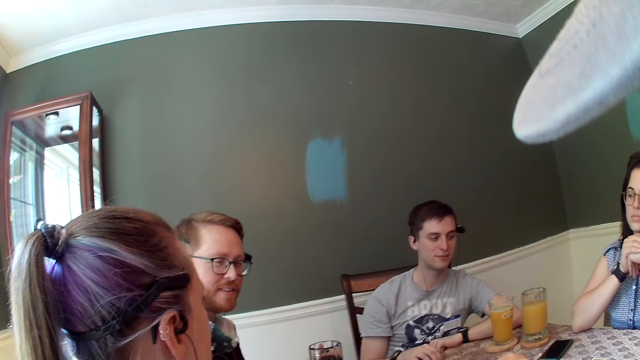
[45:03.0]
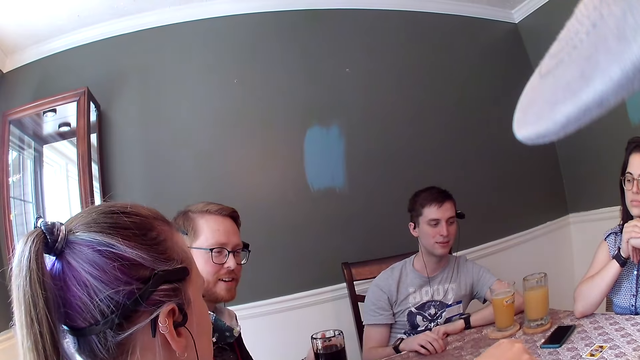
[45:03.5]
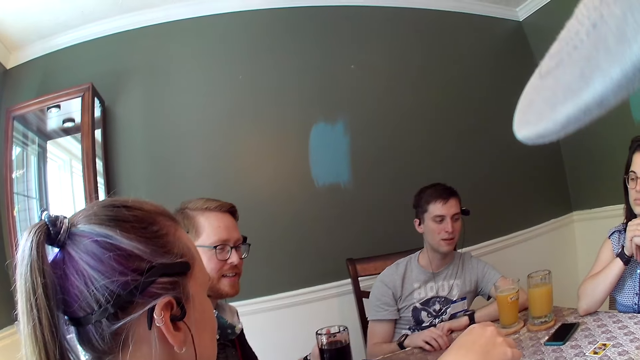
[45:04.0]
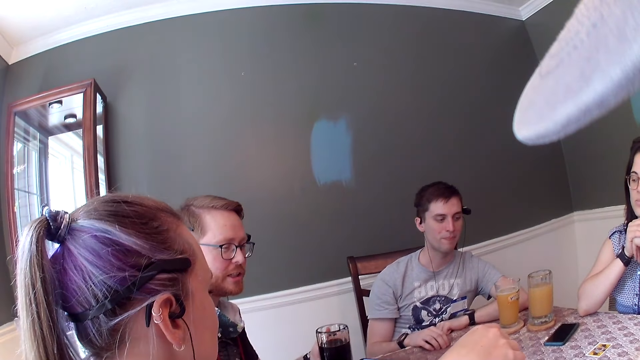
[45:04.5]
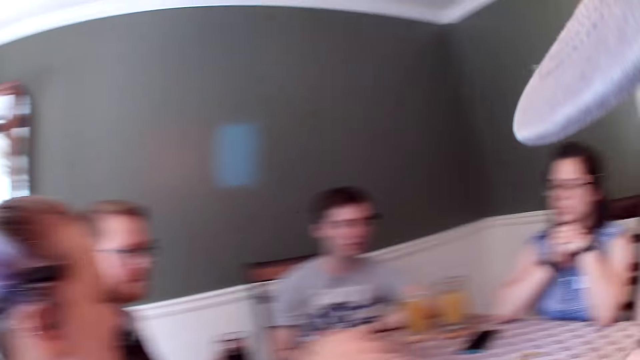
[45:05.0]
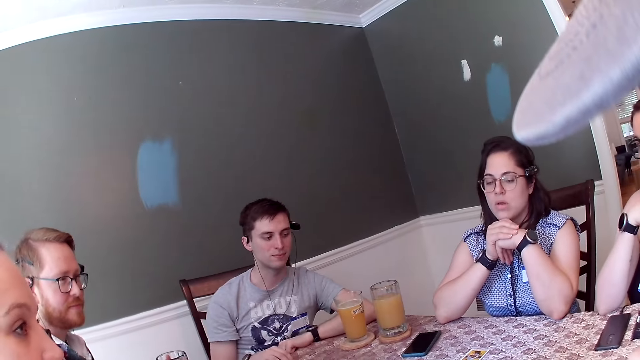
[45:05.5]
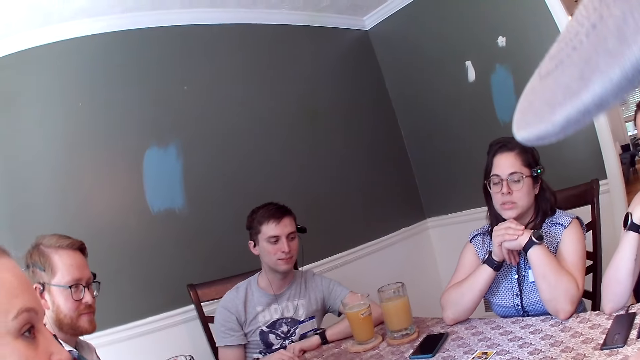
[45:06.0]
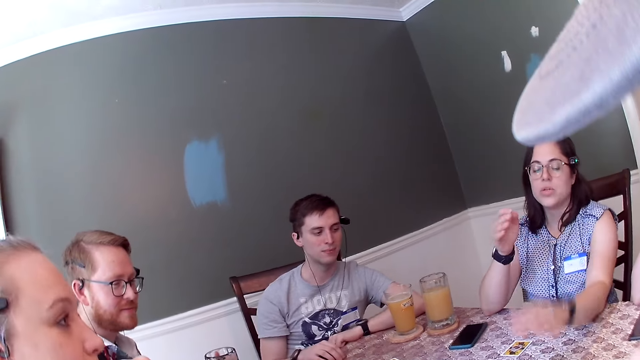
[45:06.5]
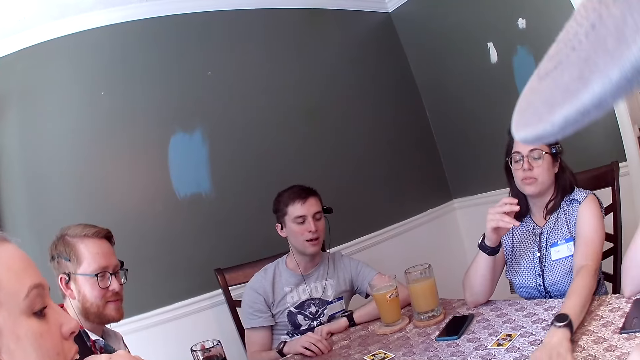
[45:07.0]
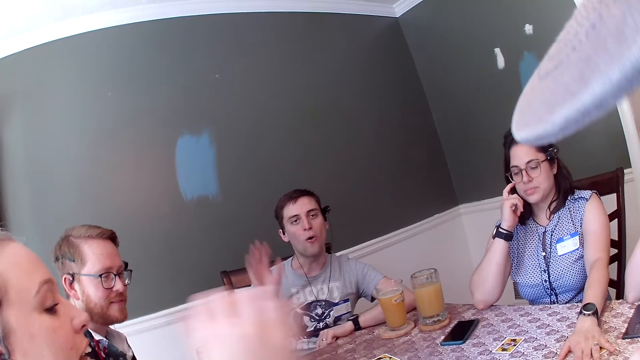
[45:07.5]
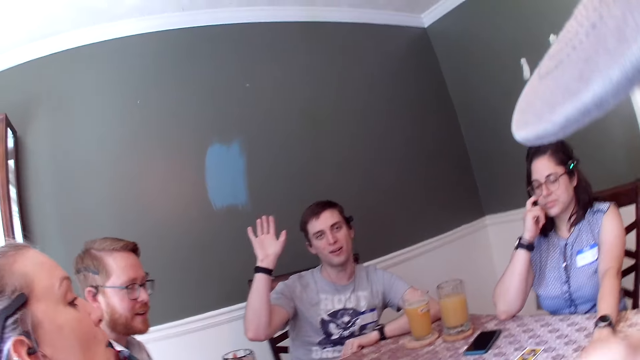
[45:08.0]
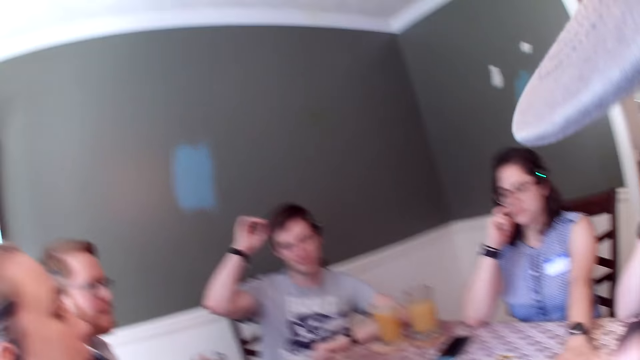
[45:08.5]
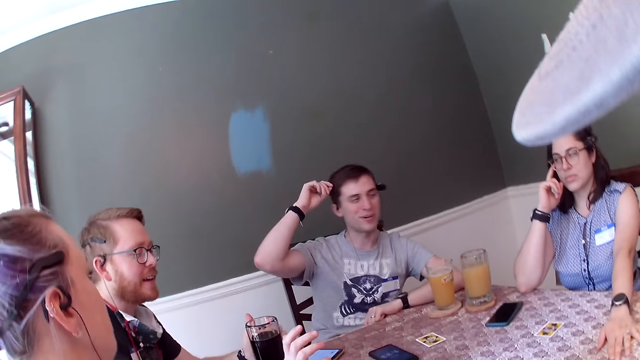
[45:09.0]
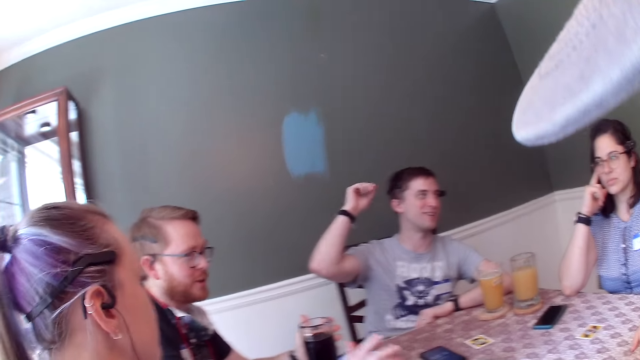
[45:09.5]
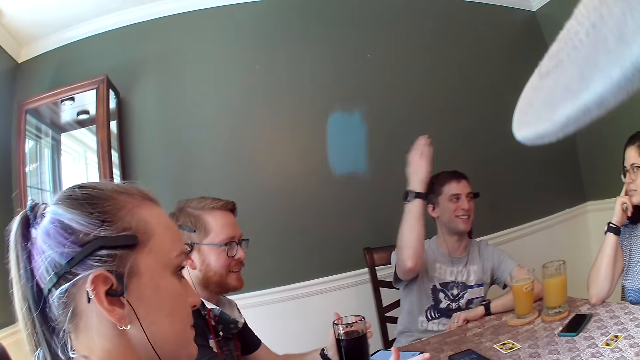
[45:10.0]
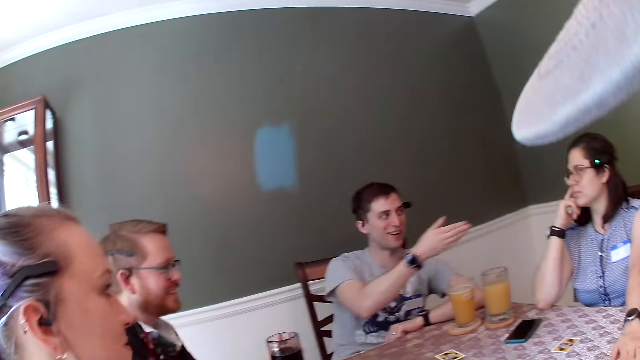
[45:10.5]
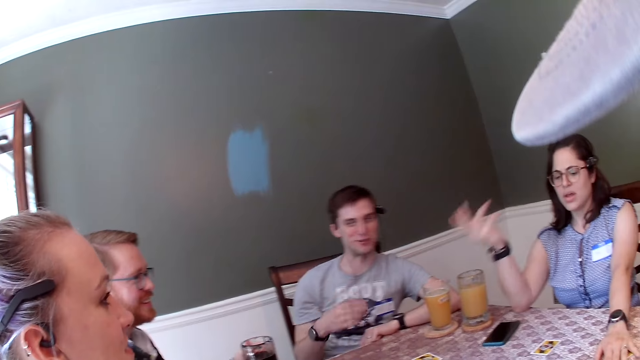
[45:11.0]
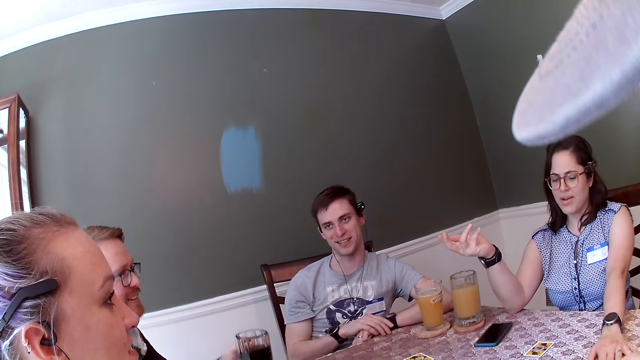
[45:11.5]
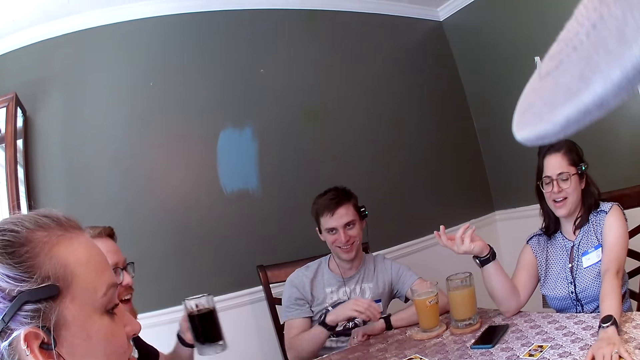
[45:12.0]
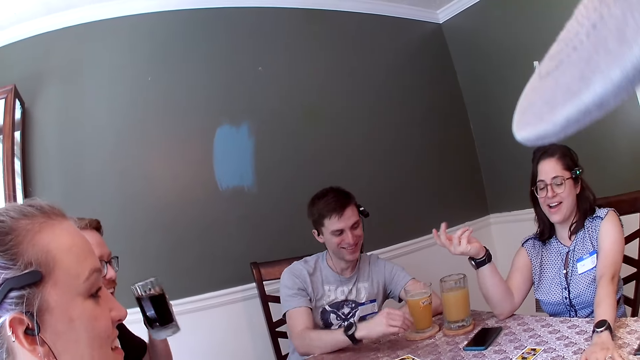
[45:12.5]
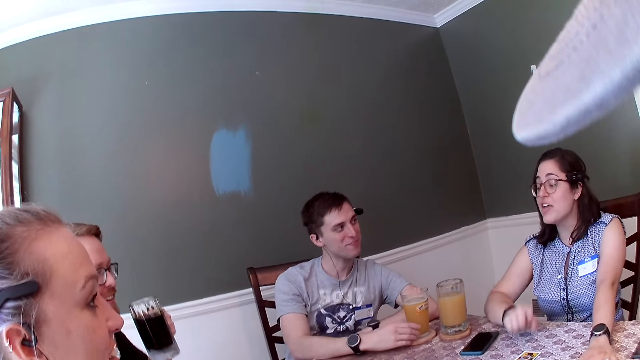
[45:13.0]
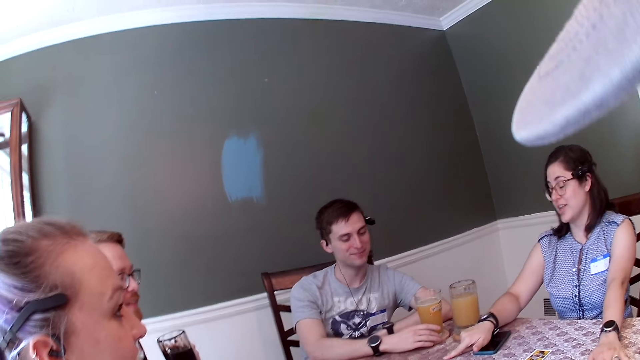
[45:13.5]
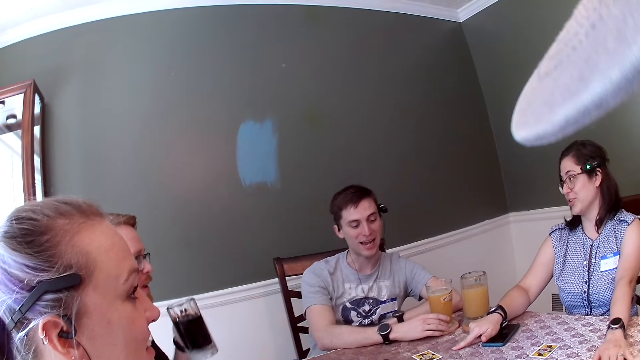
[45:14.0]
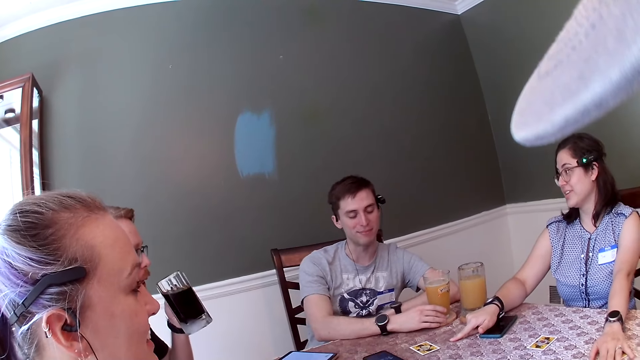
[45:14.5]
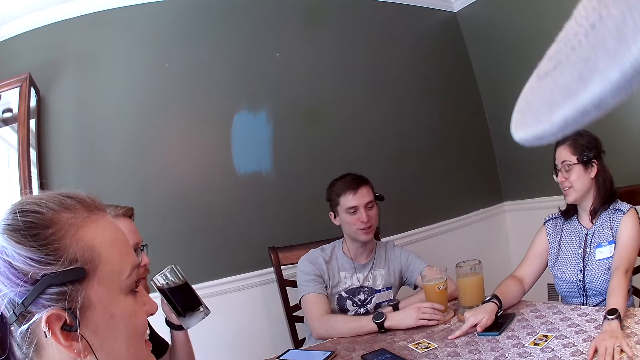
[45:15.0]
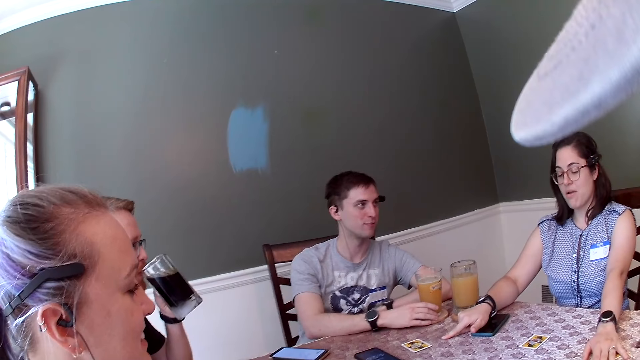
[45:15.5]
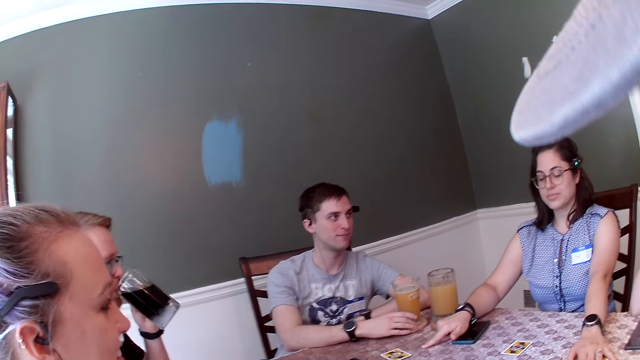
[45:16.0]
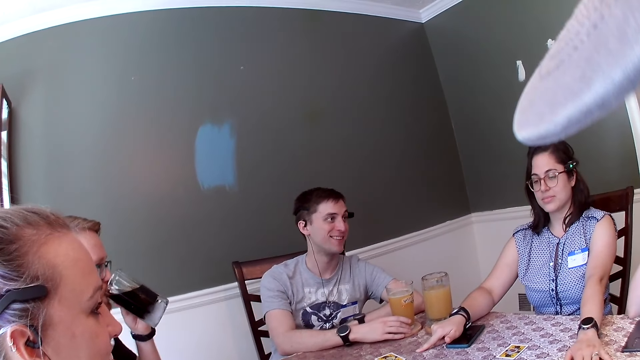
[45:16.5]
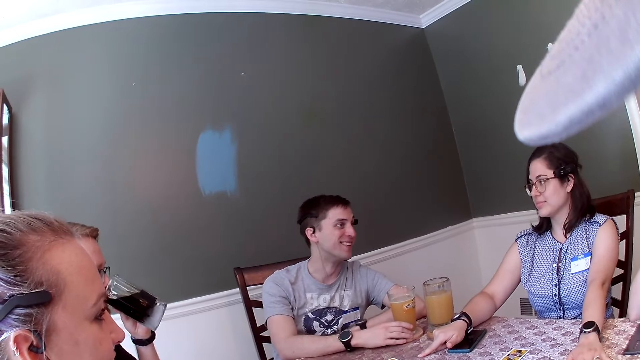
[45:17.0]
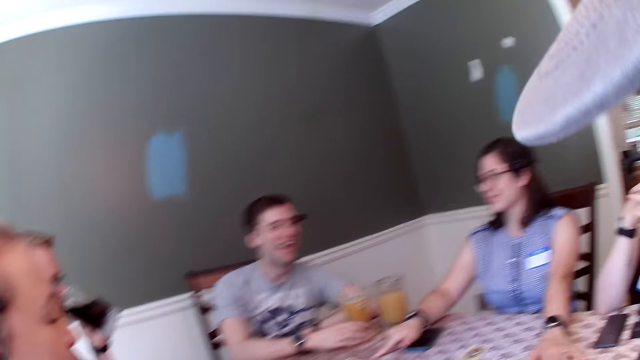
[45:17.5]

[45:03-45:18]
A woman moves a card on the dining table with her left hand. A man raises his right hand. The camera wearer touches his nose with his left hand. The man touches his hair with his right hand, points at the woman with his right hand, and drops his right hand on his left wrist. Another man picks the black juice from the dining table with his left hand. The first man places his right hand on the cup tray. The woman talks to the first man and drops her right hand on the dining table. A third man drinks from the glass cup in his left hand.

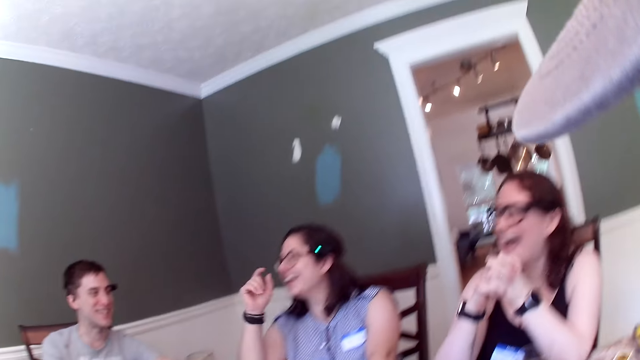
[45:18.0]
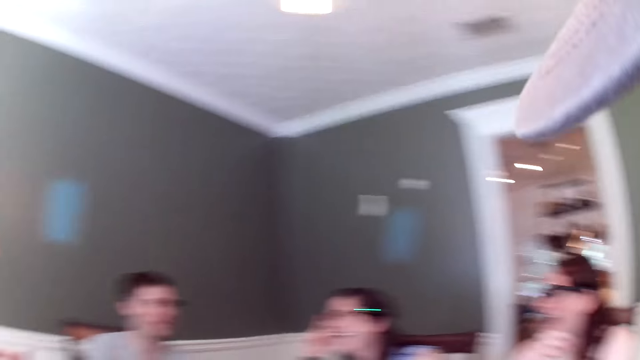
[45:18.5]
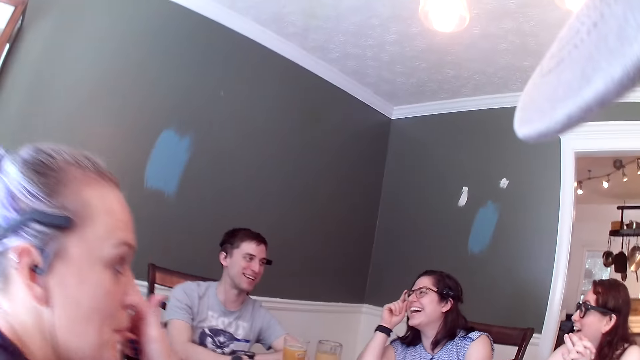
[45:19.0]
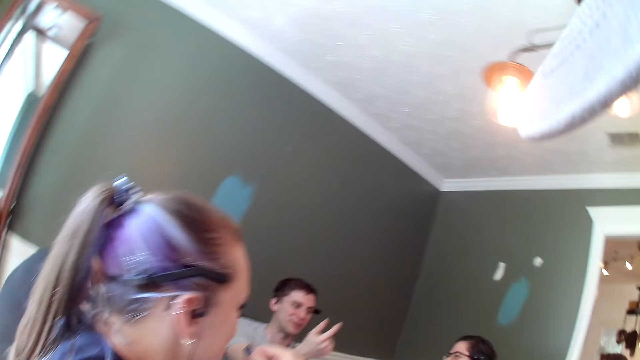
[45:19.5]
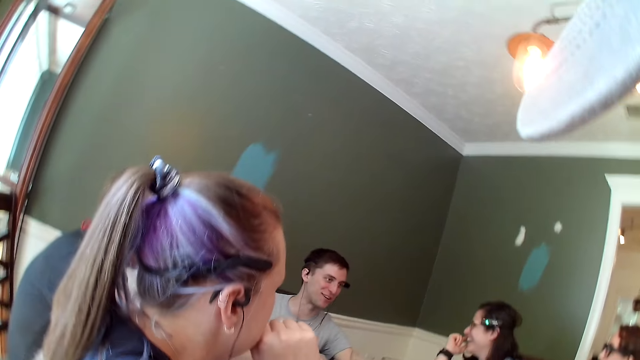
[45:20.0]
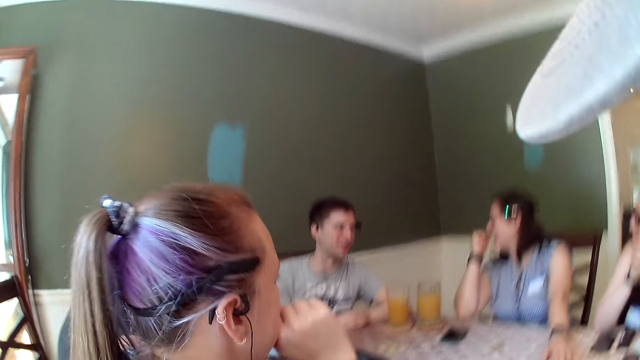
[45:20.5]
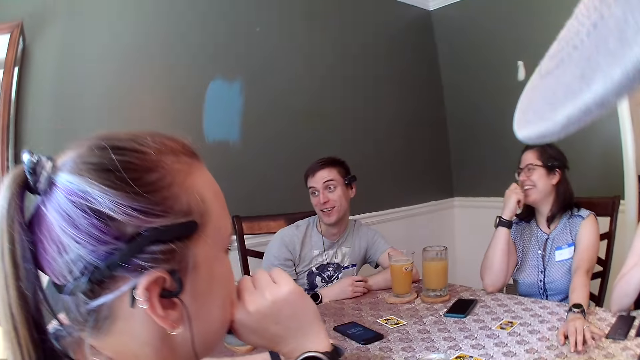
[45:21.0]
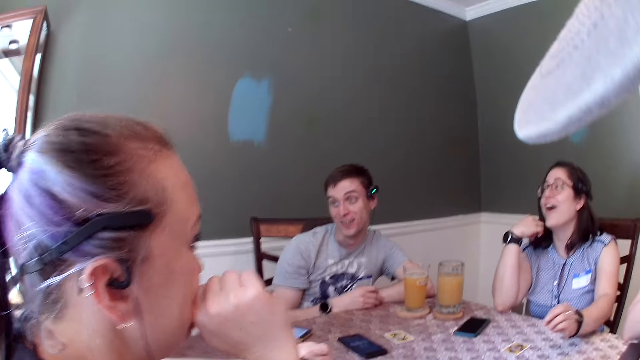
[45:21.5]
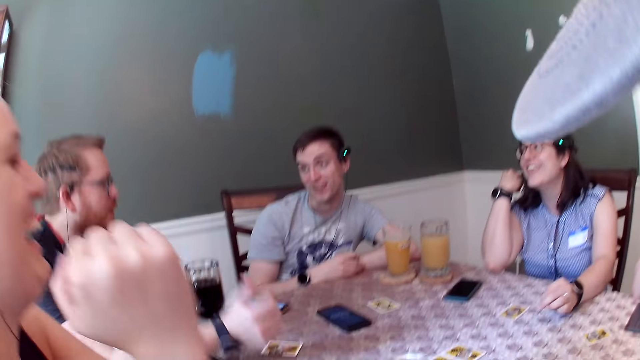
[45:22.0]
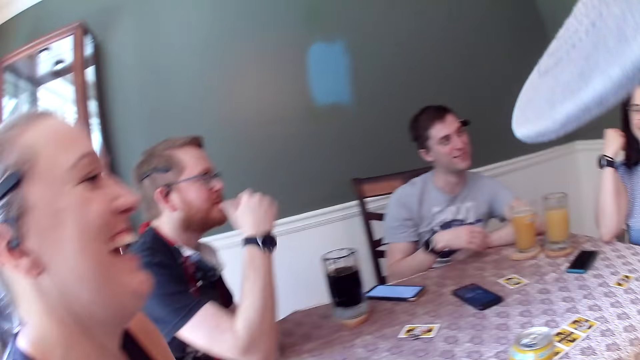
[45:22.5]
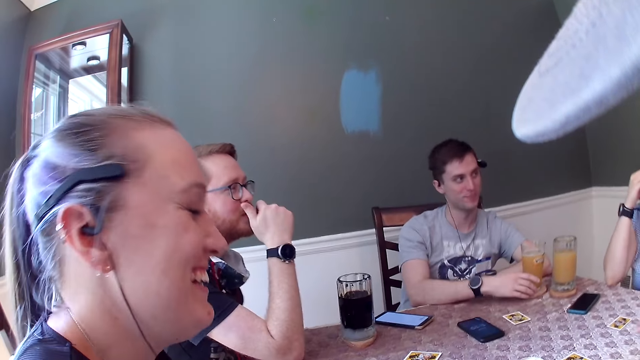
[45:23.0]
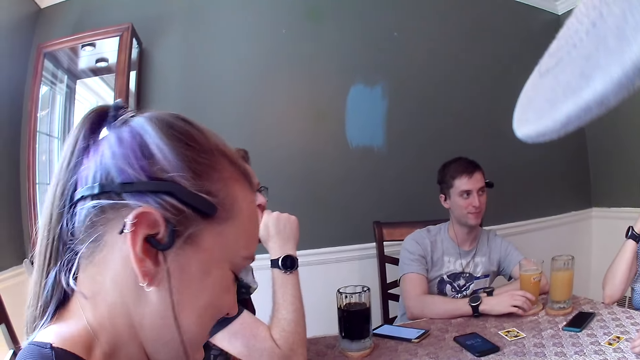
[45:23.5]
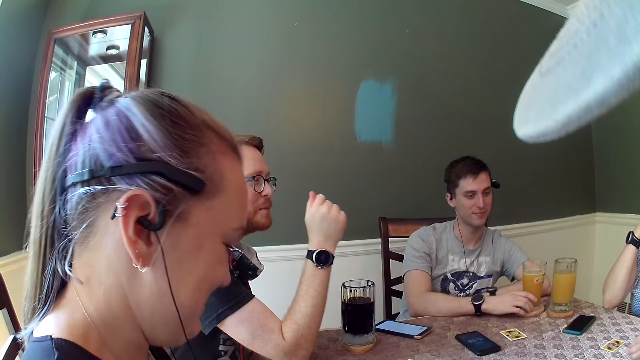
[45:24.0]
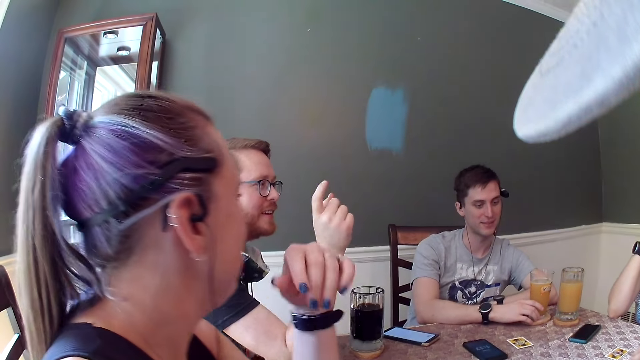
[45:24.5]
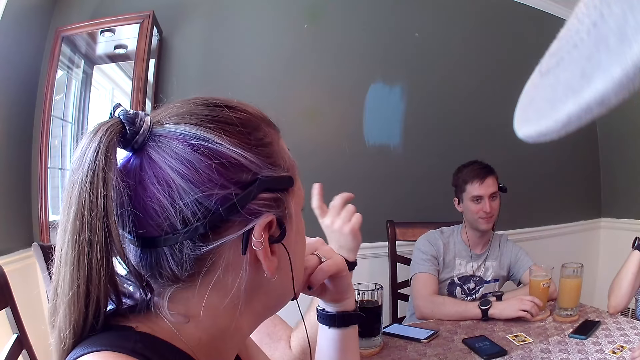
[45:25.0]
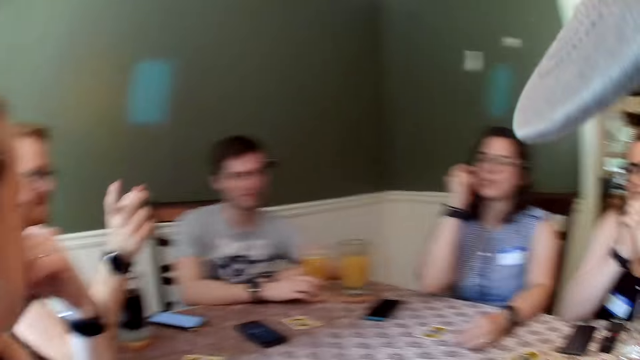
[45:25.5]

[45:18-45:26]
A woman adjusts glasses on her face with her right hand. Another woman touches her nose with her right hand. A man gesticulates with his right hand. The camera wearer is looking around. The second woman touches her face with her right hand. The man converses with the group of people in the dining area. Another man gesticulates with his right hand, touches his mouth with his right hand, and converses with the group of people in the dining area. The second woman places her left hand under her chin.
